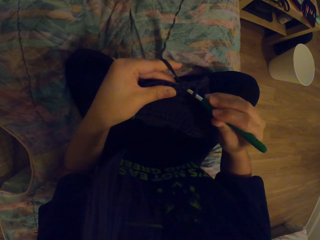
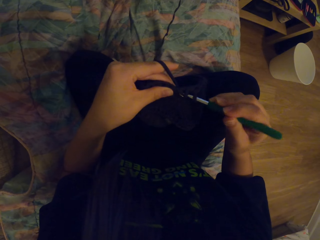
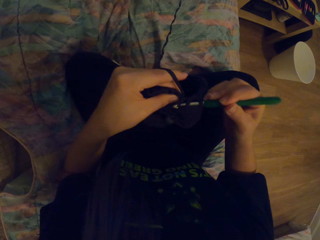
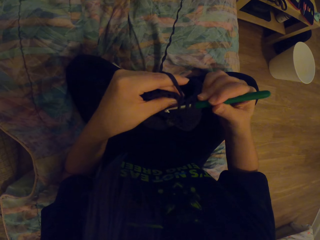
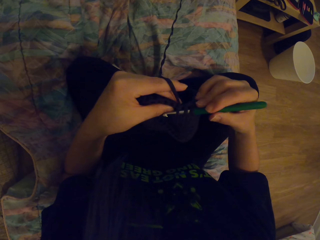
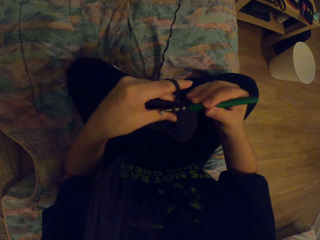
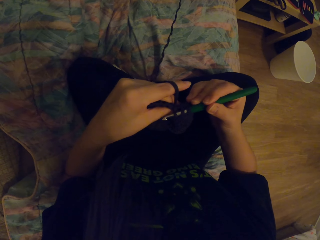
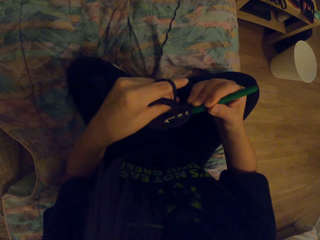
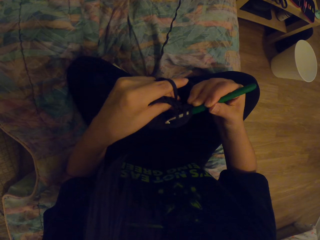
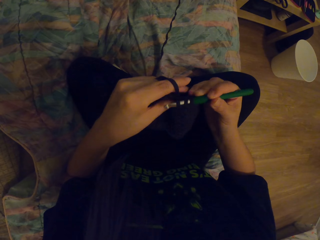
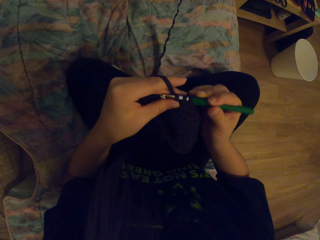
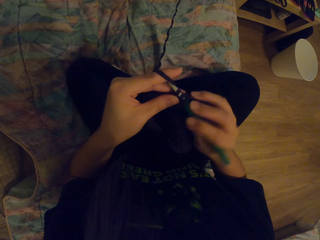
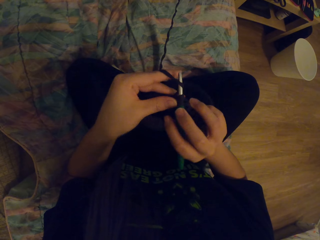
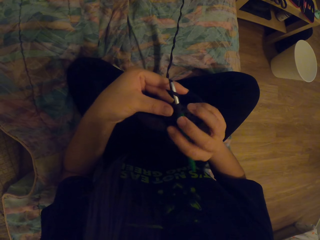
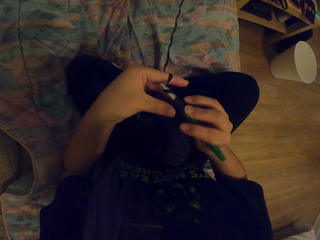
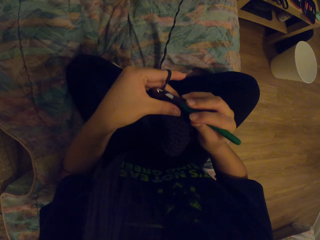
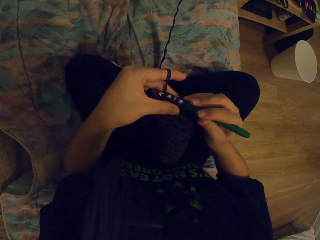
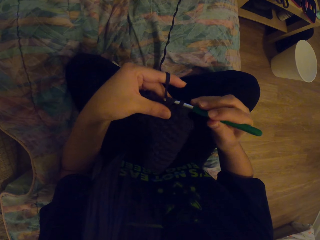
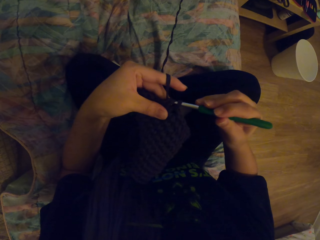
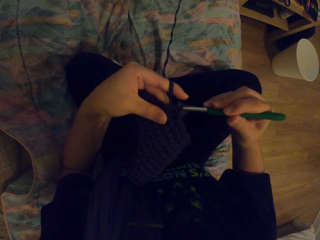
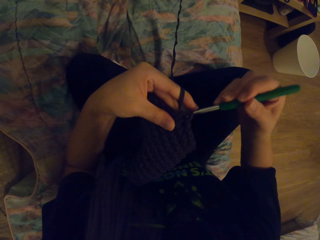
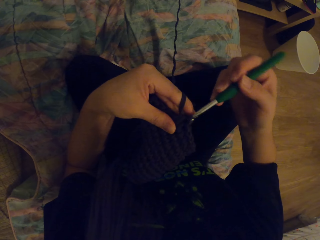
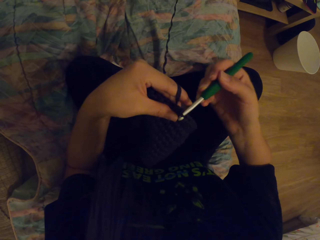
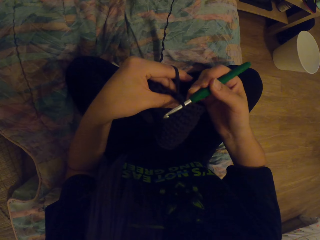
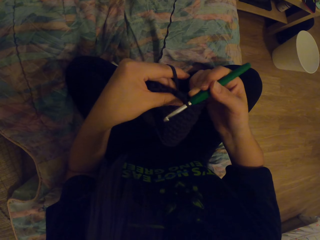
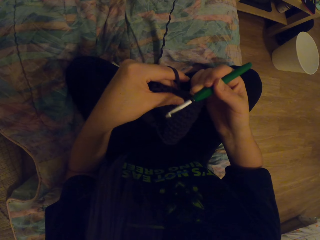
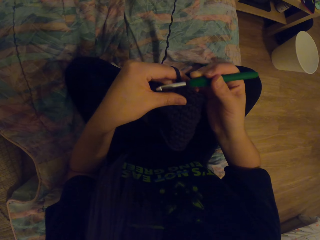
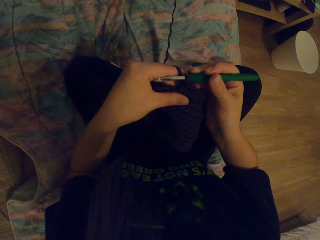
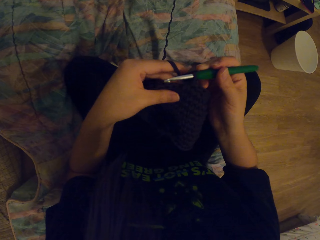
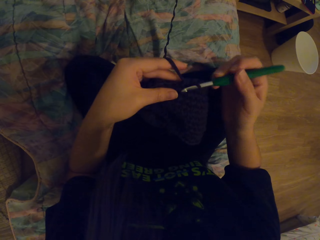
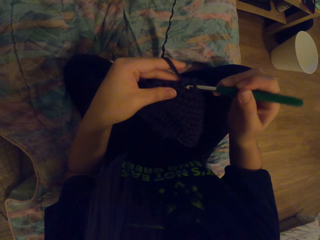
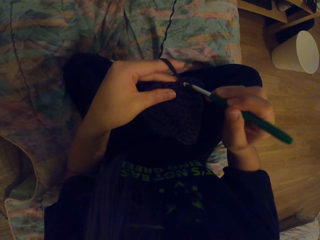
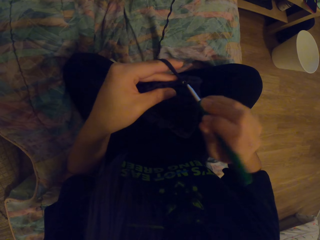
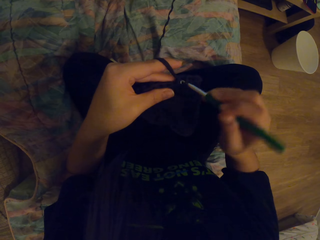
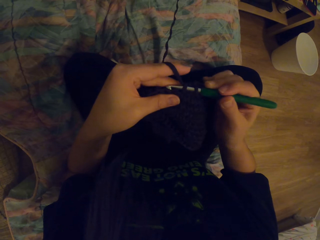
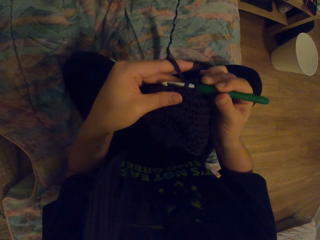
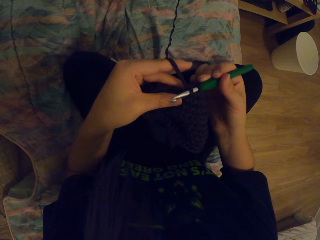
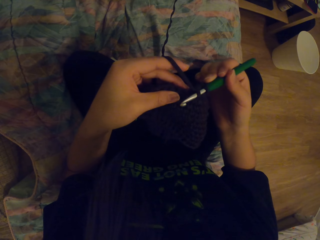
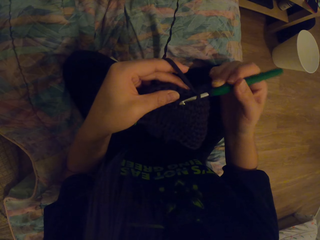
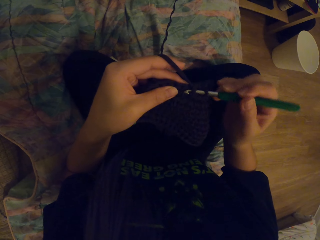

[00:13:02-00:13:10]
The camera wearer pulls the yarn with the crochet hook. They crochet using the yarn and the crochet hook.

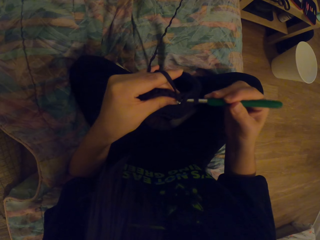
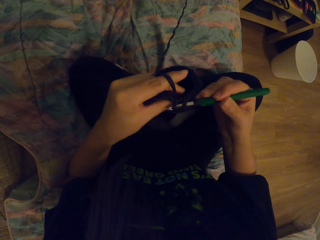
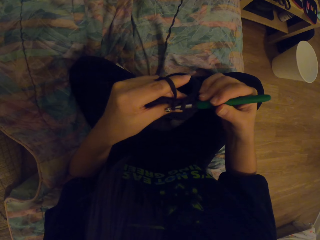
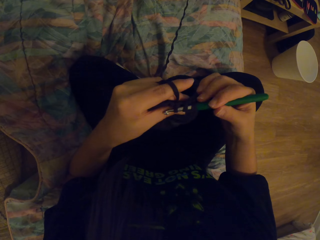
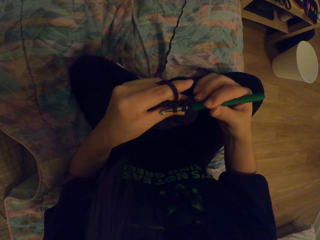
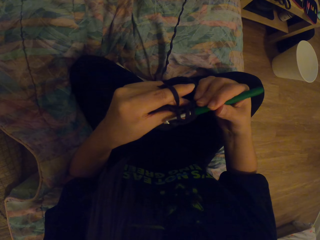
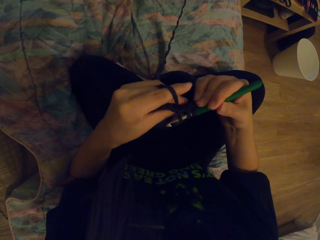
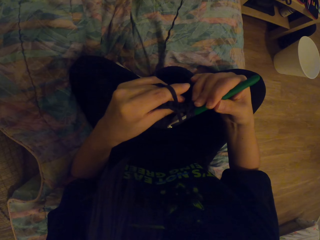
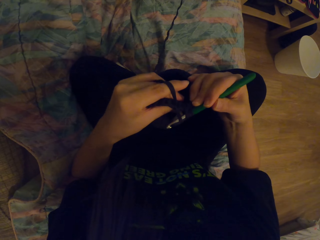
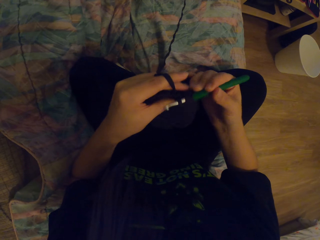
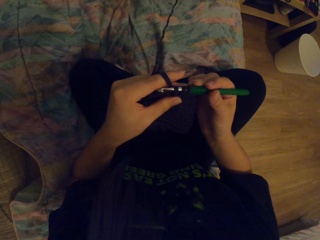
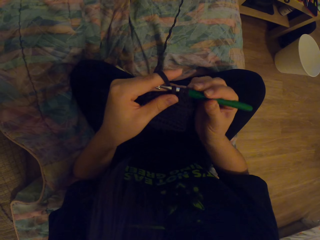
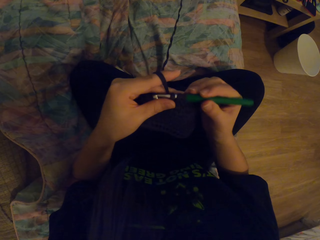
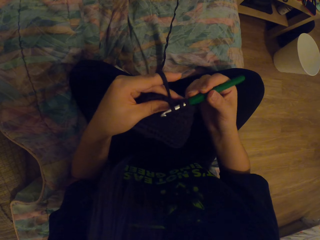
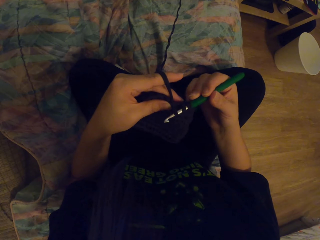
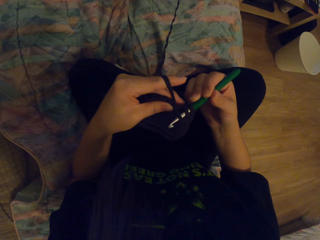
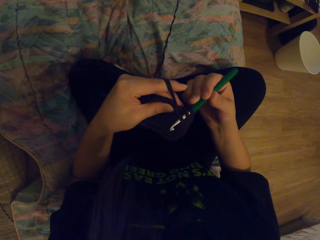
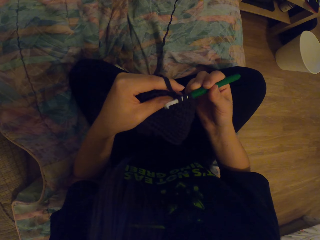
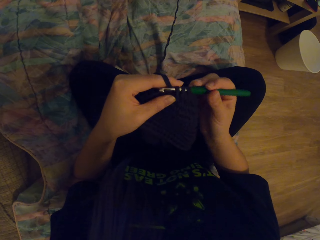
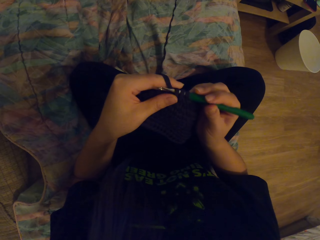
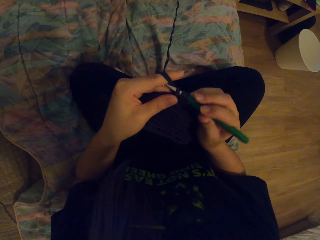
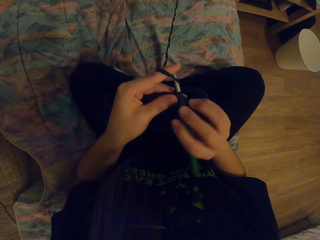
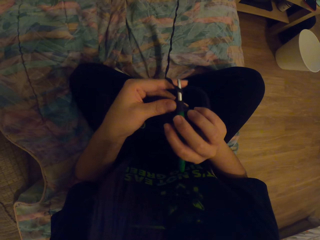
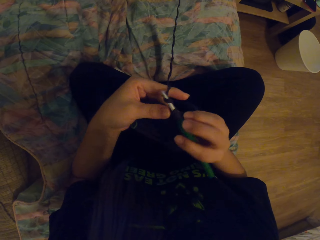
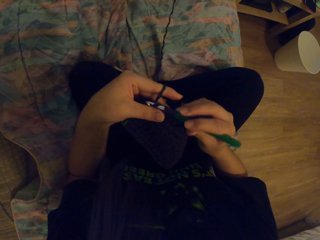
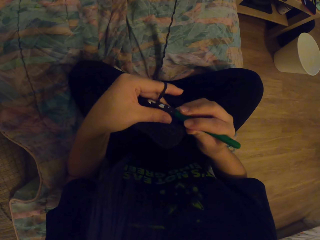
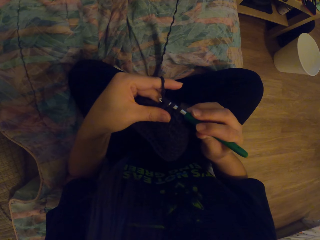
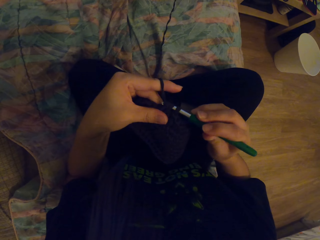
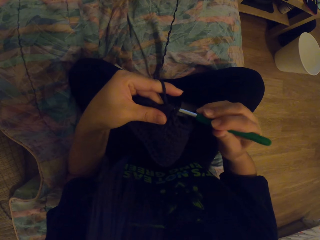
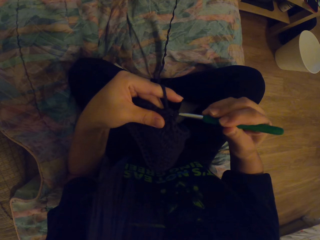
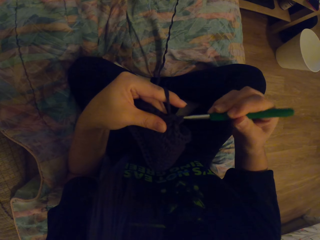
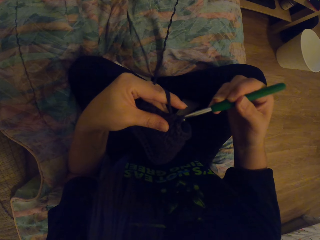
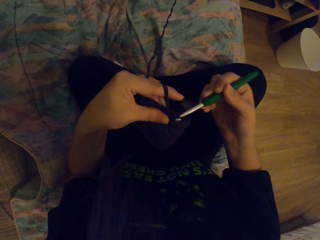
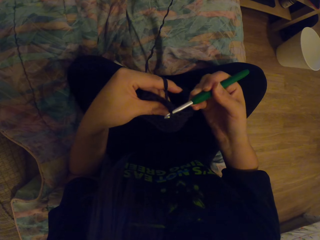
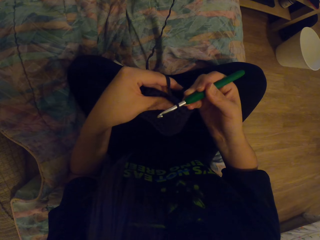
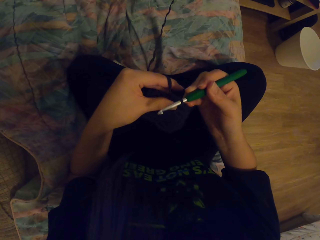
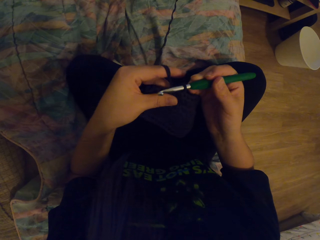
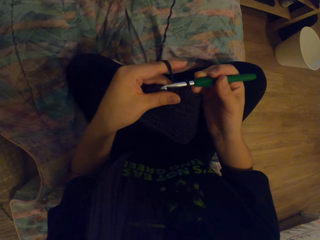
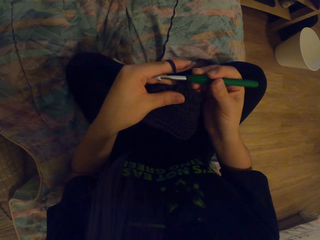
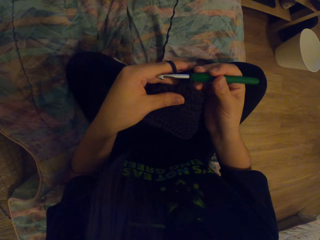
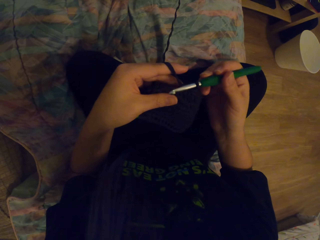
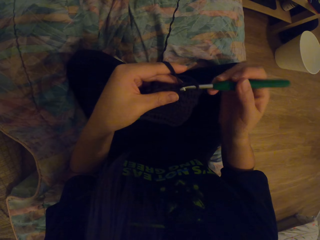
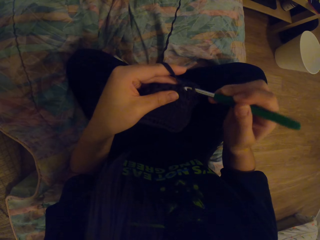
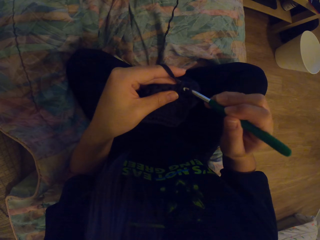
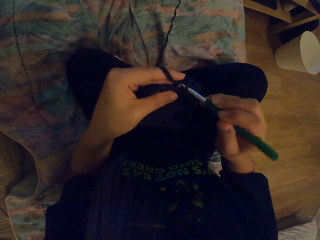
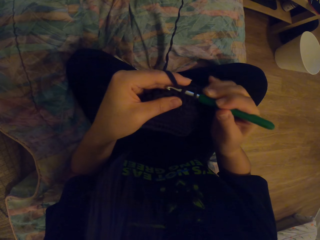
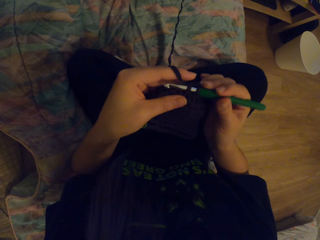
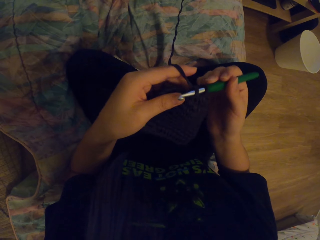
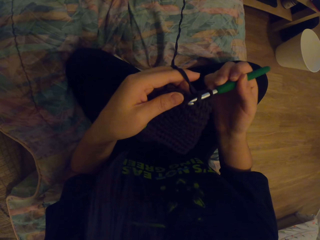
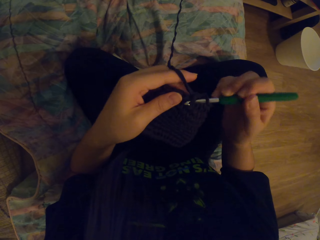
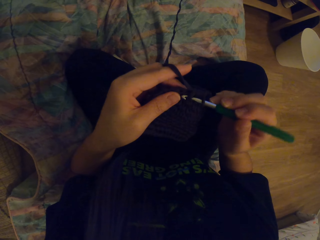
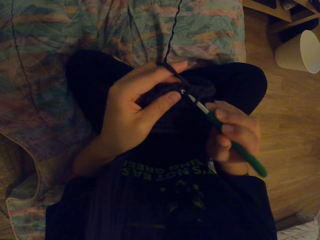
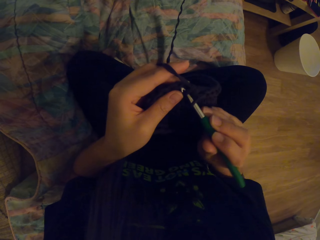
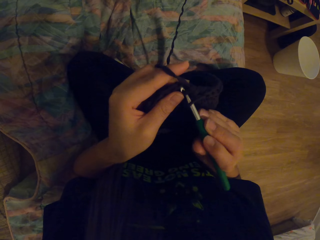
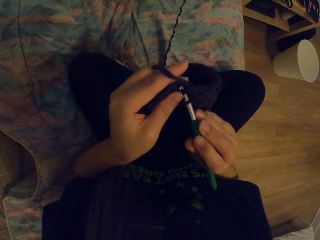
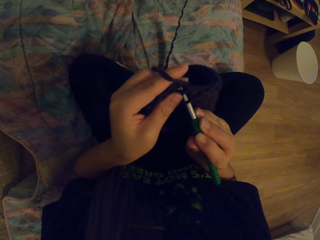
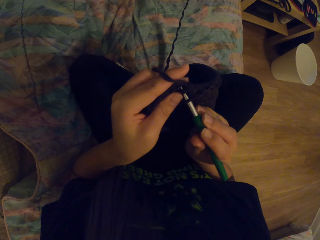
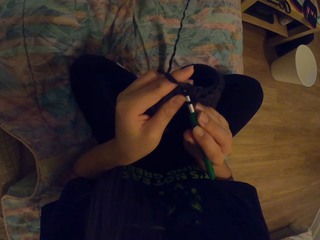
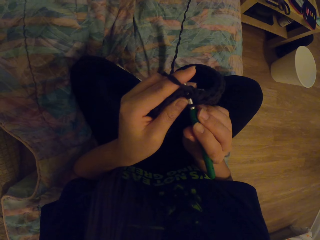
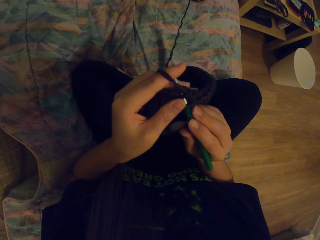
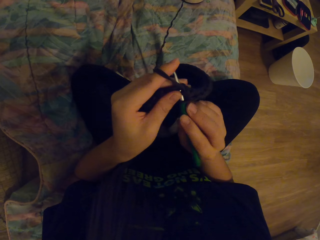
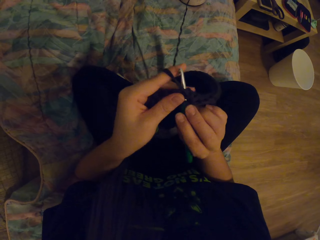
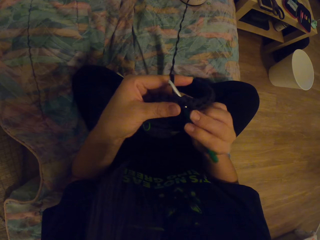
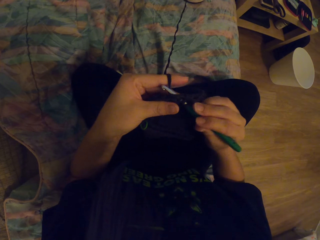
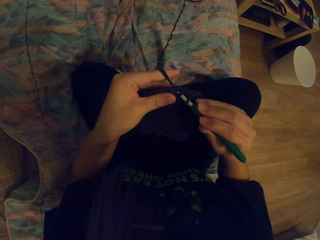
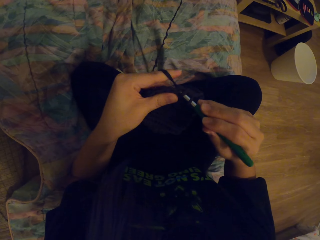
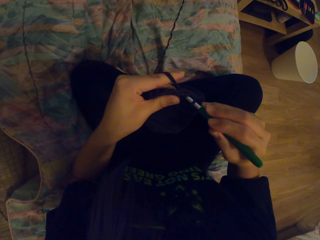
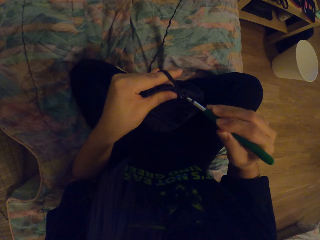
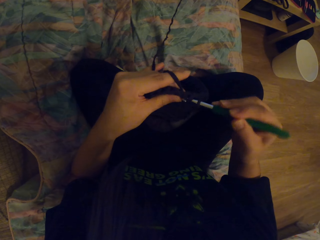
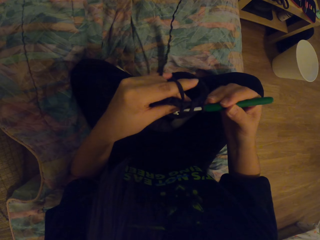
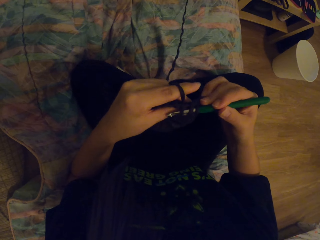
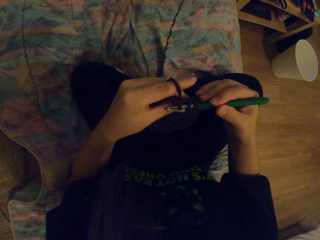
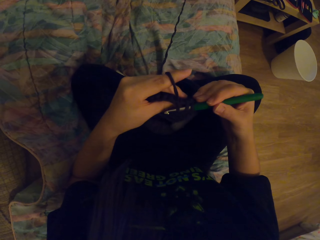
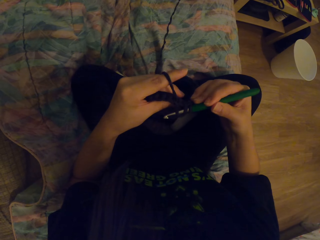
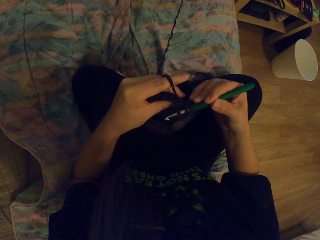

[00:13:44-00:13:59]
The camera wearer pulls the yarn with the crochet hook. They crochet using the yarn and the crochet hook.
